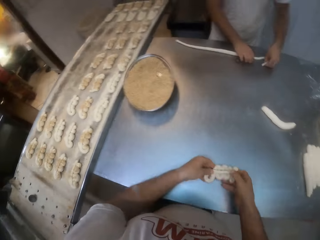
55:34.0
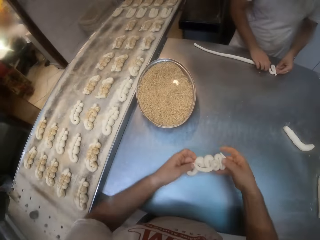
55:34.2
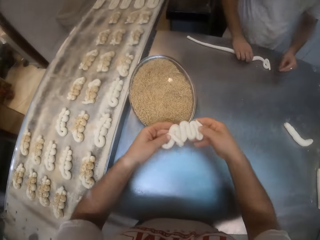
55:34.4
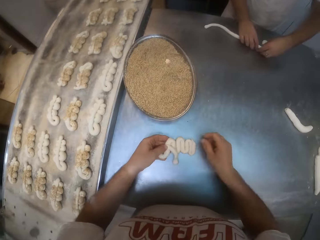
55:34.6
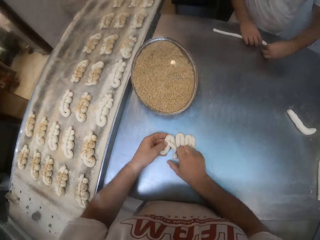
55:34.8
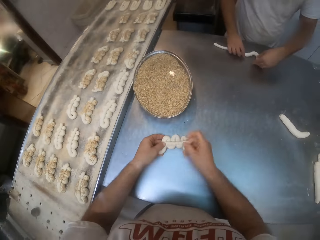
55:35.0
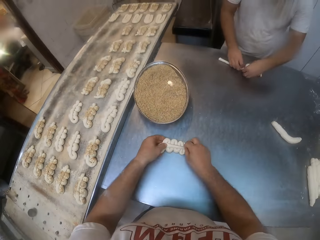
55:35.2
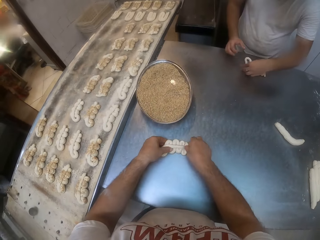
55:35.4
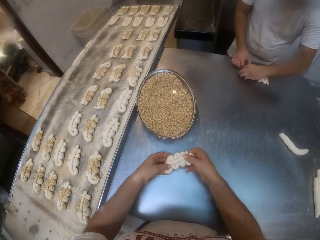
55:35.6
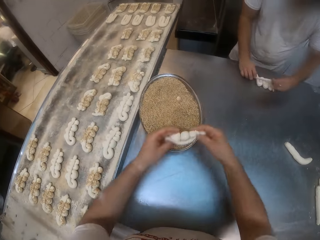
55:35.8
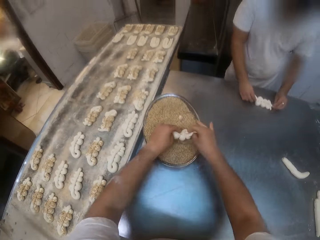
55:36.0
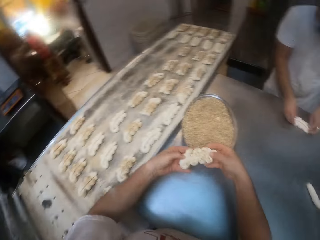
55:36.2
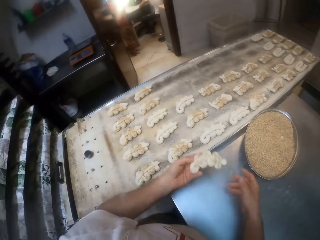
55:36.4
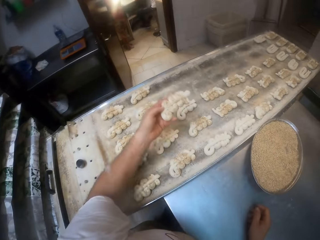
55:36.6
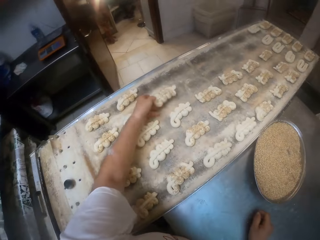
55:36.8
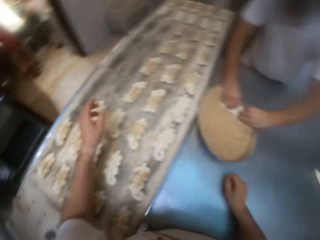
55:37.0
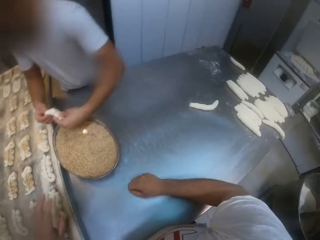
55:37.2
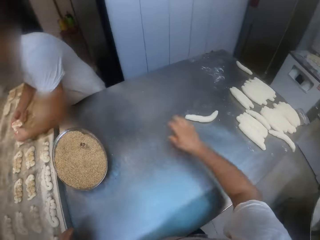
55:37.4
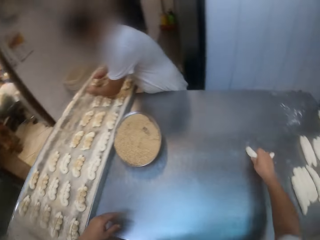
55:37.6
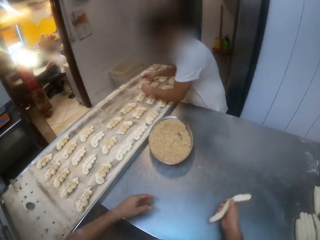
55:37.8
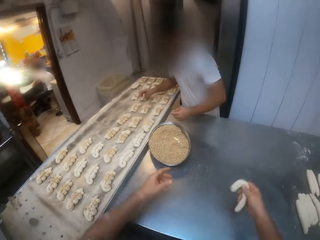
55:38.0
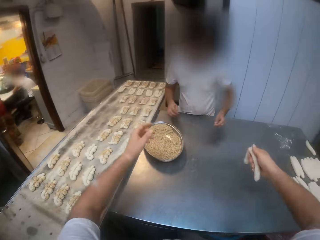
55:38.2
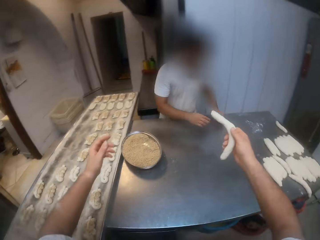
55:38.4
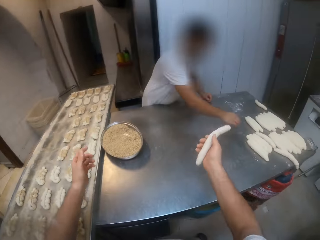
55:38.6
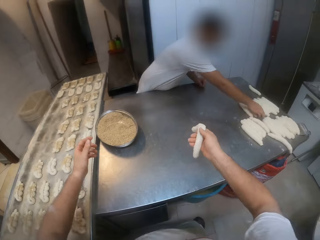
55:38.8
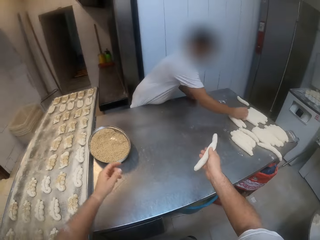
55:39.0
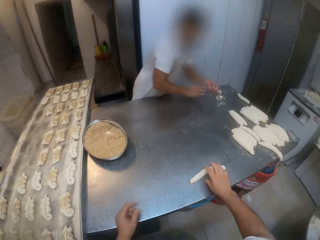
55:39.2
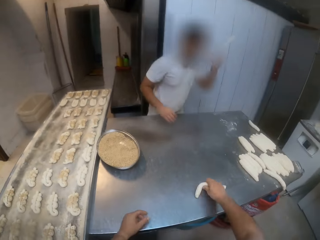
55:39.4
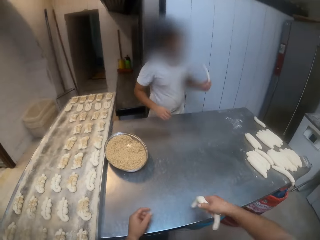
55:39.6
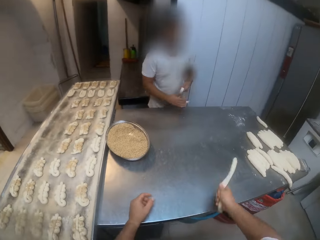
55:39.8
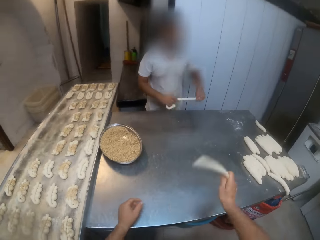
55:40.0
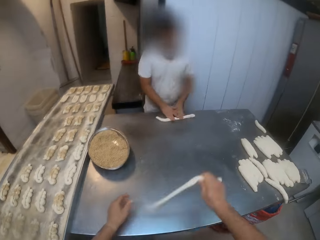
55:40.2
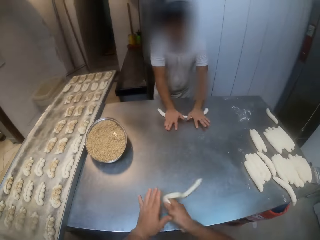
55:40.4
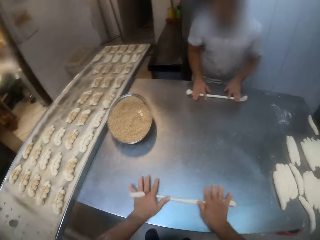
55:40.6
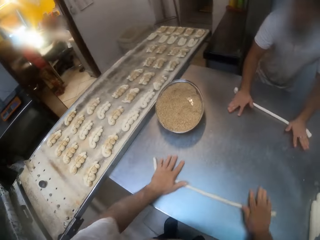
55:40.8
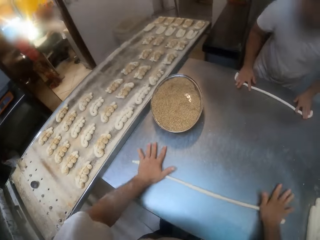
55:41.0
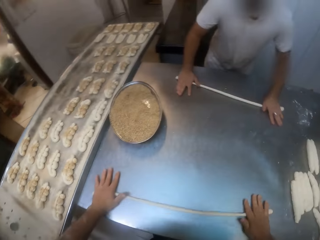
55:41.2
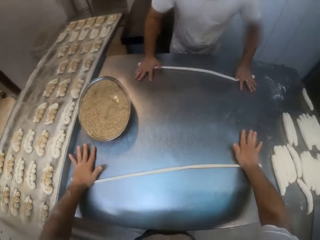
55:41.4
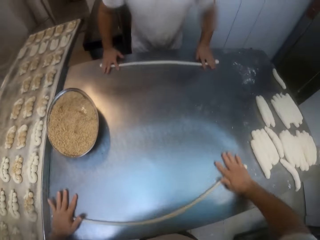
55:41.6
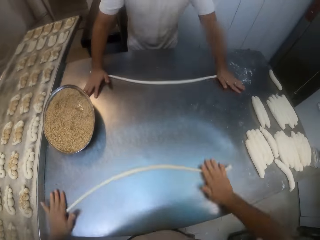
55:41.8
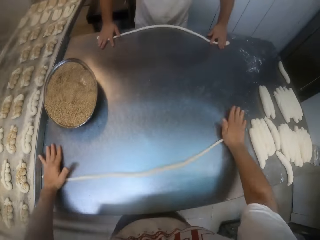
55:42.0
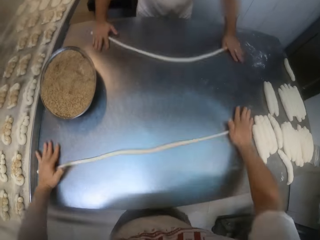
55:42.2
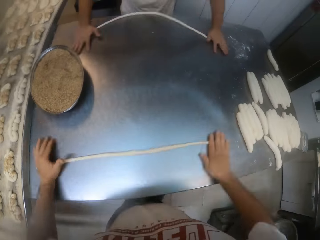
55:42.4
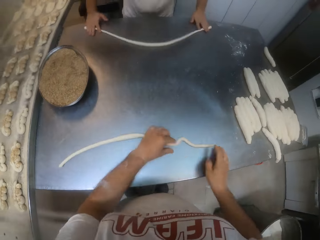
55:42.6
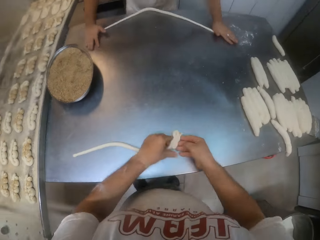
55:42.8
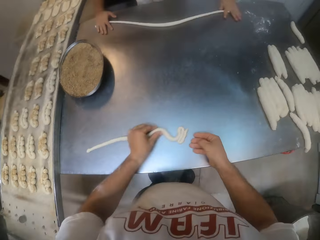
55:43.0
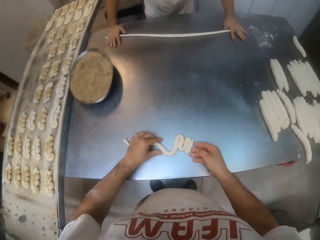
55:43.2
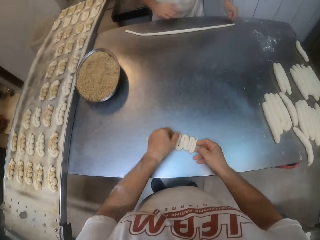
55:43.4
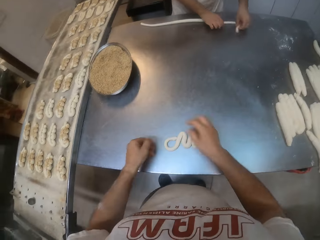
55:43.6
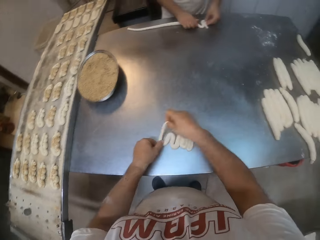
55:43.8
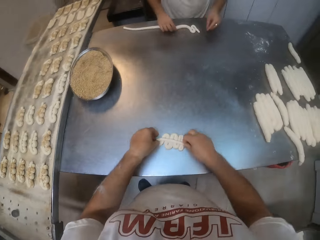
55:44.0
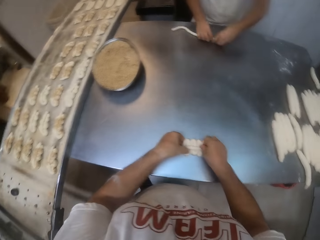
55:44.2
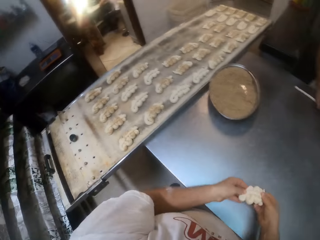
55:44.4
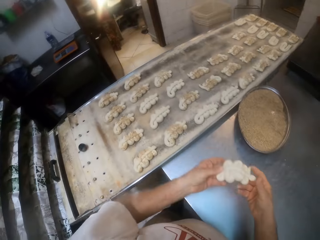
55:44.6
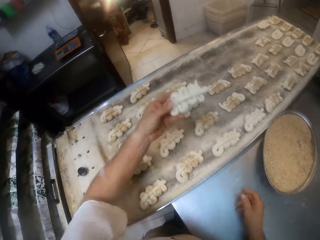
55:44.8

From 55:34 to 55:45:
The man folds the dough on the table with both hands. The camera wearer dips the dough in the plate of sugar on the table with both hands. He drops the dough on the tray with his left hand. The man drops the dough on the table with both hands. The camera wearer picks up the dough. He kneads the dough. He rolls the dough on the table with both hands. The man rolls the dough on the table with both hands. The man folds the dough on the table with both hands. The camera wearer folds the dough on the table with both hands. He shapes the dough.

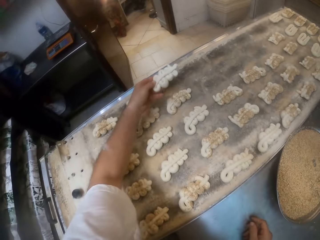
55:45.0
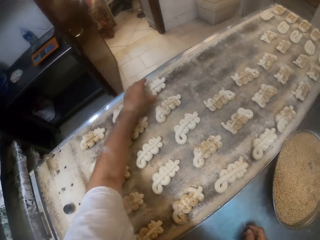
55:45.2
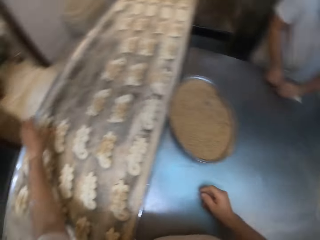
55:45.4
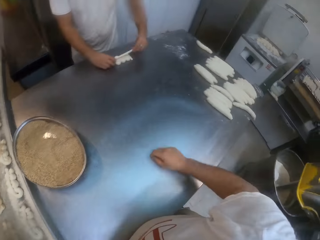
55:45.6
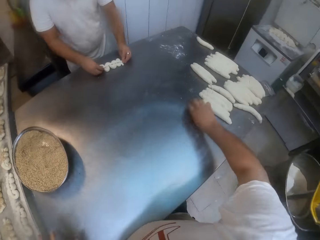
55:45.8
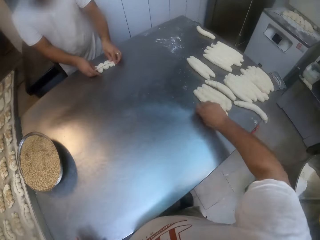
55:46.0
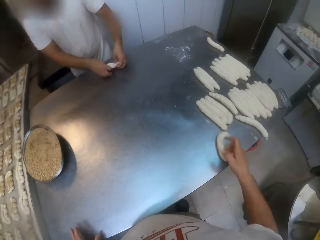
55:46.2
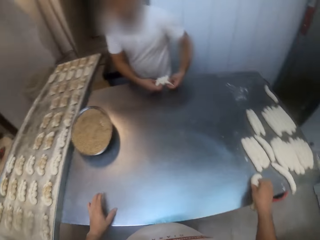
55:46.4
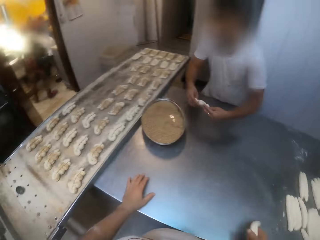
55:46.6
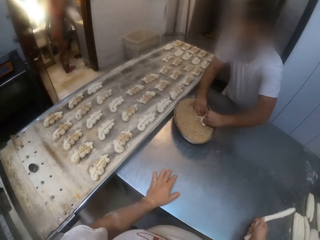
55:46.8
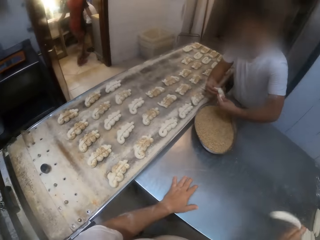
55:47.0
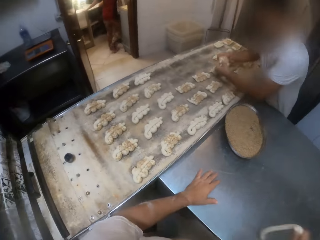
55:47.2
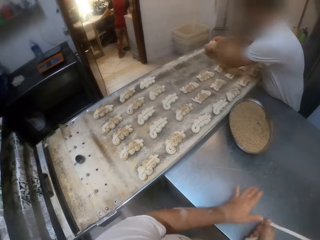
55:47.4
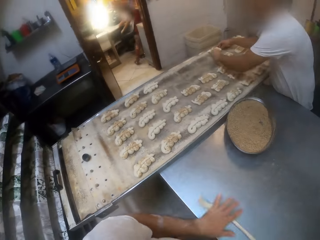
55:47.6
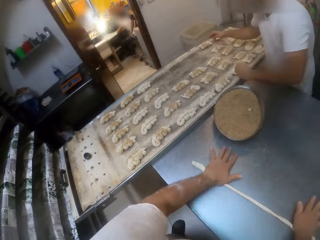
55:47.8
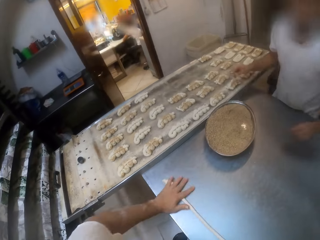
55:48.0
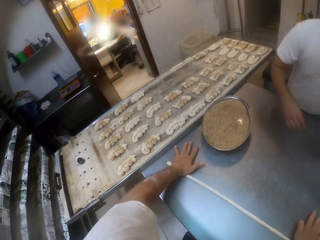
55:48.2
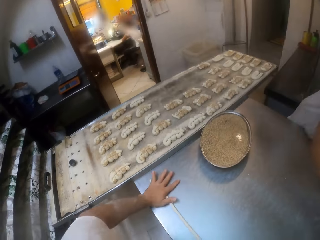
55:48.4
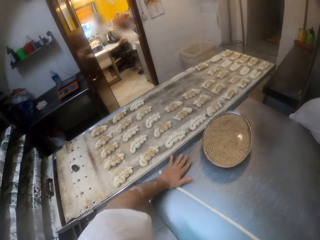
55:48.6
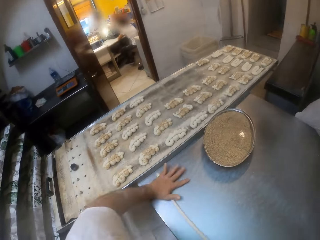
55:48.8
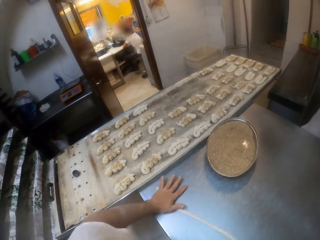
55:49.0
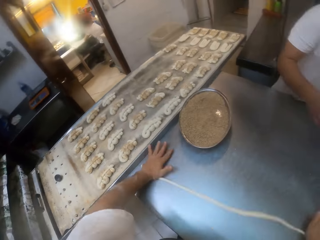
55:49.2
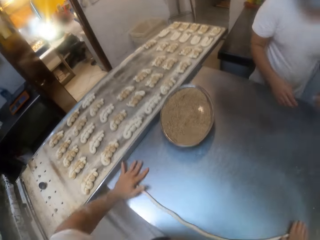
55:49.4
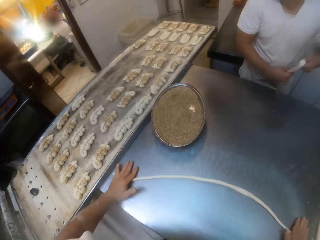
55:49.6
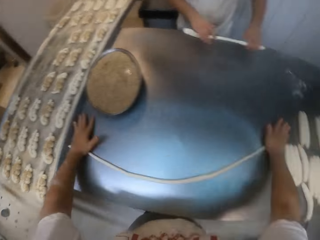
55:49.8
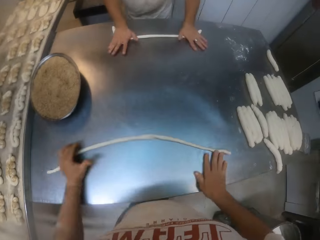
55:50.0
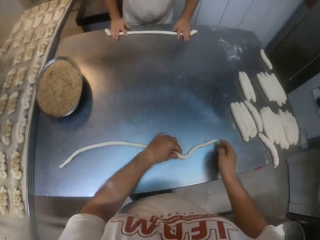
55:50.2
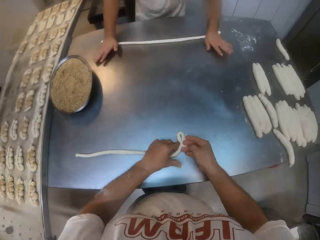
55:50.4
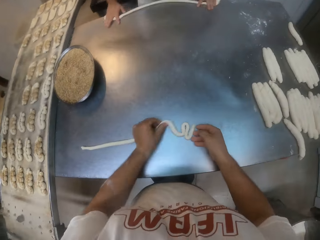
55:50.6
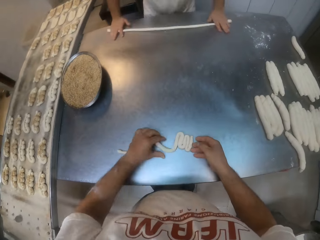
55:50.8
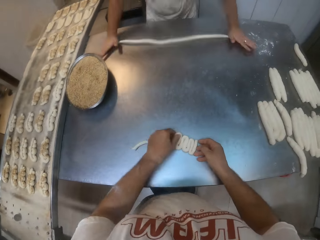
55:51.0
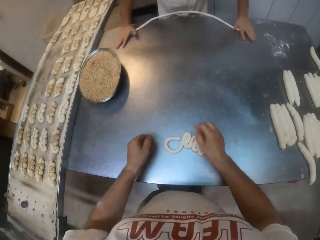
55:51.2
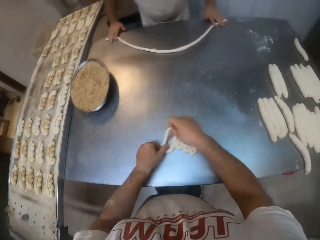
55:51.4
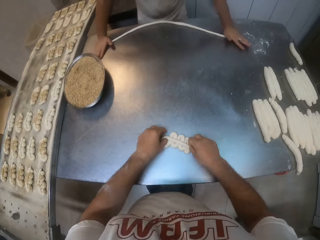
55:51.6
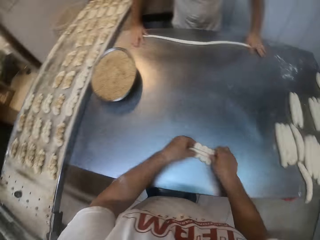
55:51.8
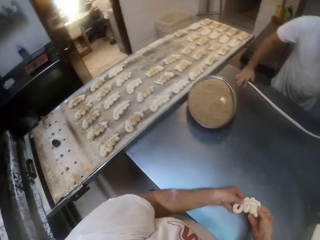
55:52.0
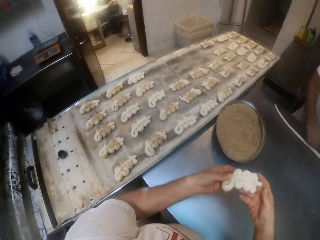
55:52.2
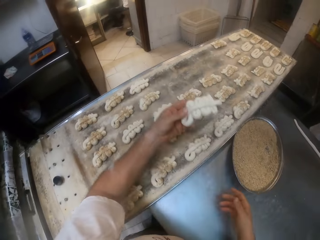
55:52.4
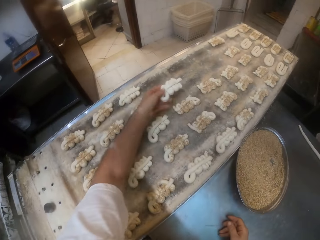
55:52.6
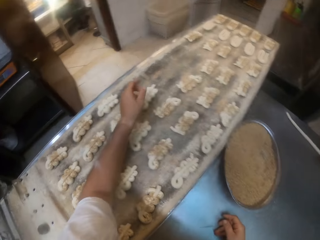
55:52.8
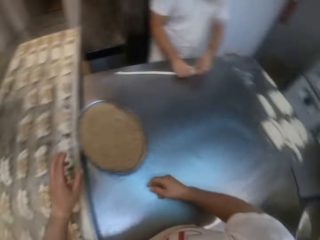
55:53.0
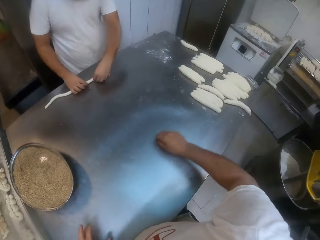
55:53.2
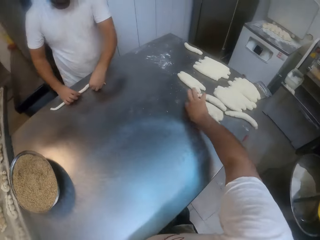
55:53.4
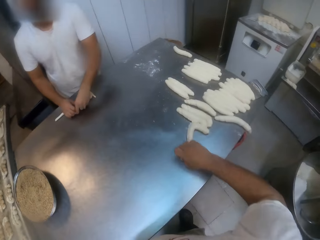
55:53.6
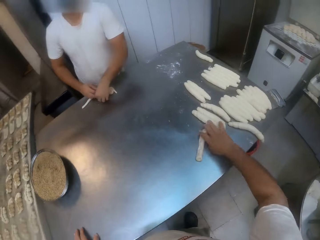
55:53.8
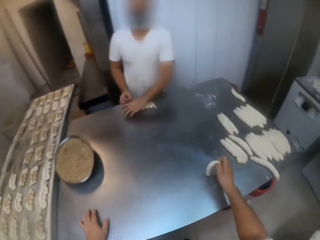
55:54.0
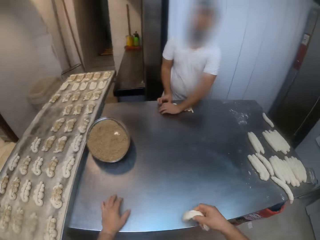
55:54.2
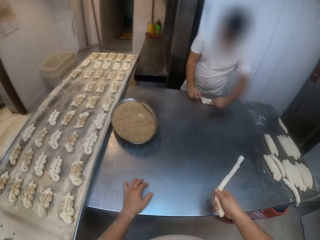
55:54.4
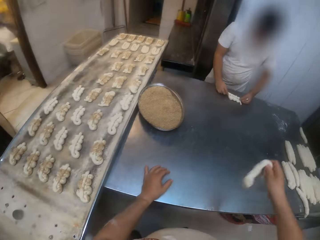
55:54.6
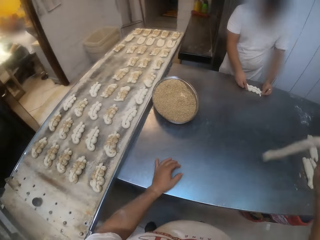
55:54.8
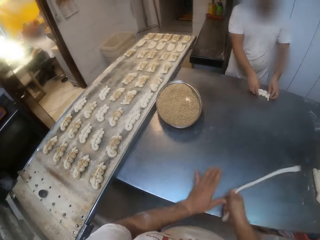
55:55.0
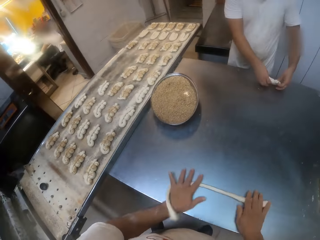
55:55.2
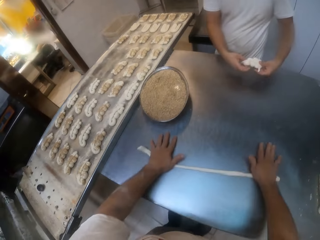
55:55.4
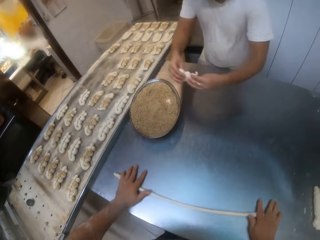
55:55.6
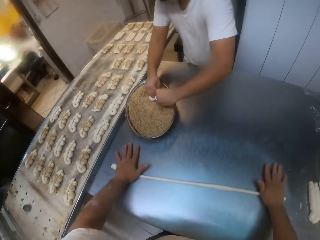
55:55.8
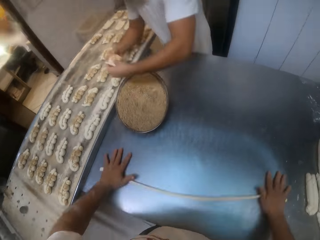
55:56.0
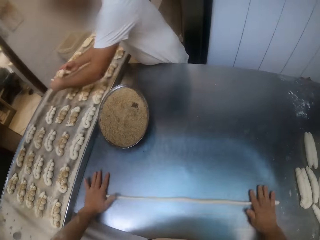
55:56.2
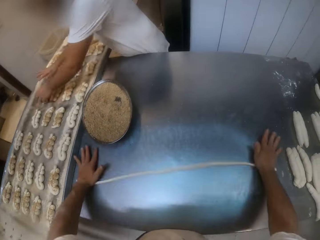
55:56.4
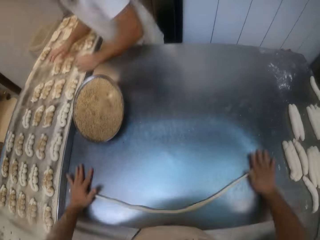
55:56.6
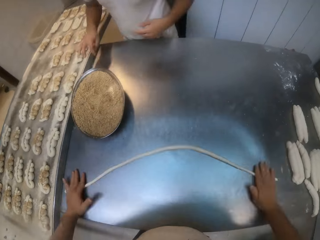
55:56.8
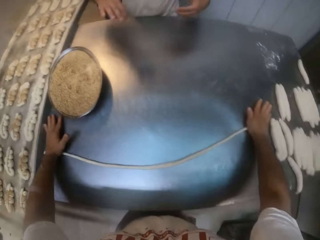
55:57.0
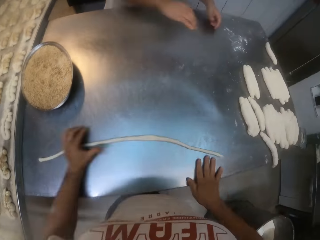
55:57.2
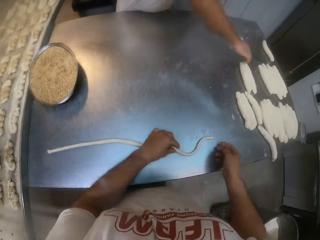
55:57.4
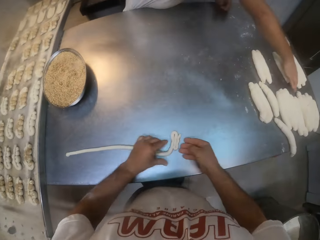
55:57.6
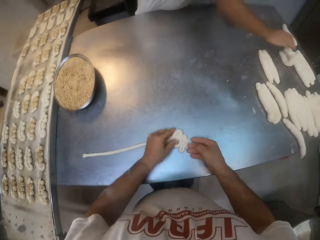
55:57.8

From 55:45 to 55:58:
The camera wearer drops the dough on the tray with his left hand. He picks up the dough. The man dips the dough in the plate of sugar on the table with both hands. The camera wearer kneads the dough. The man drops the dough on the table with both hands. The camera wearer rolls the dough on the table with both hands. The man rolls the dough on the table with both hands. The camera wearer folds the dough on the table with both hands. He shapes the dough. He drops the dough on the tray with his left hand. The man folds the dough on the table with both hands. The camera wearer picks up the dough. He kneads the dough. He rolls the dough on the table with both hands. The man dips the dough in the plate of sugar on the table with both hands. The man drops the dough on the table with both hands. The camera wearer folds the dough on the table with both hands.
